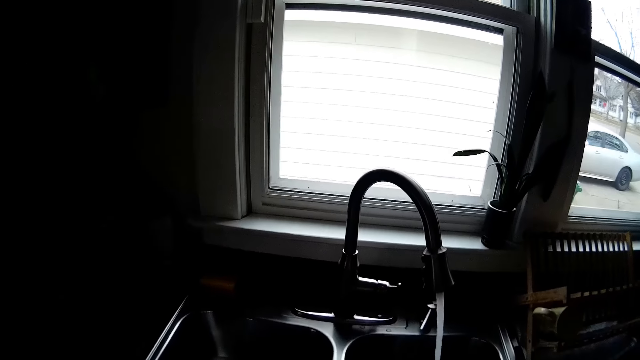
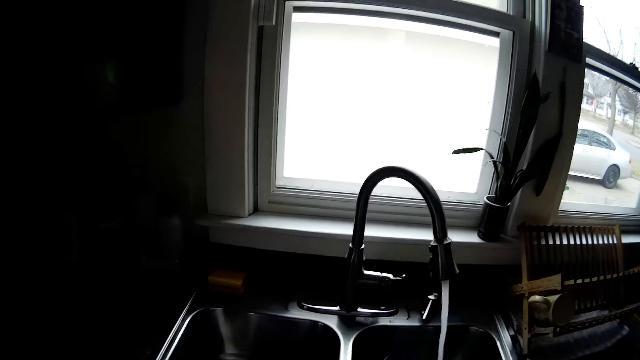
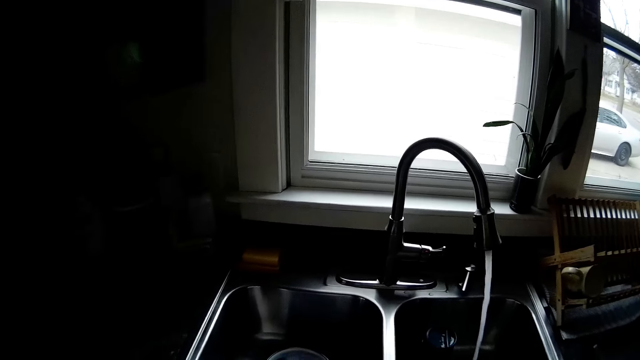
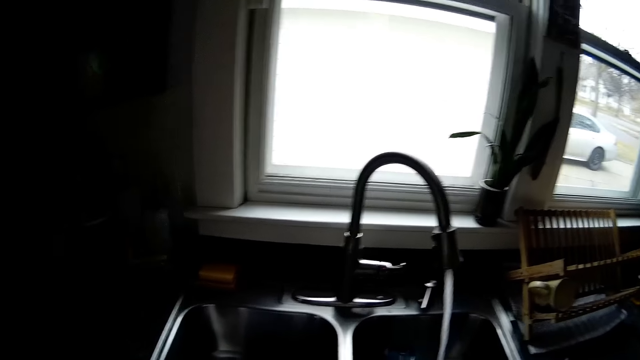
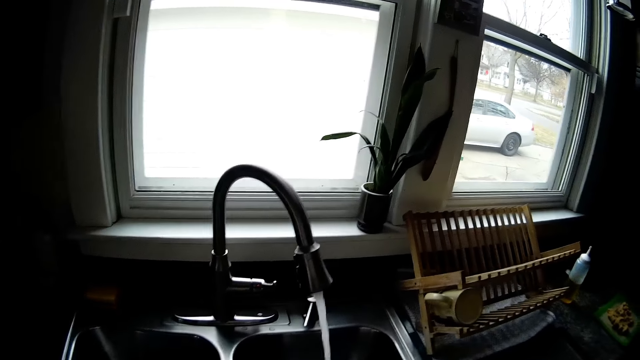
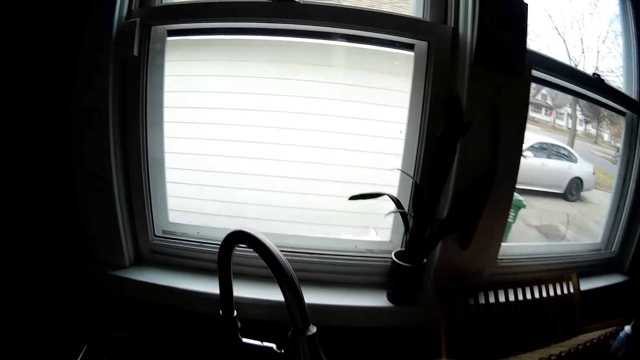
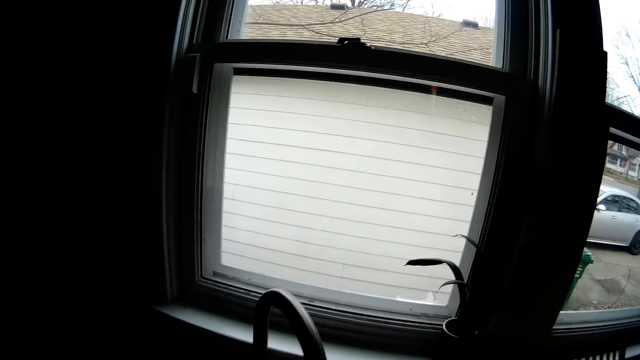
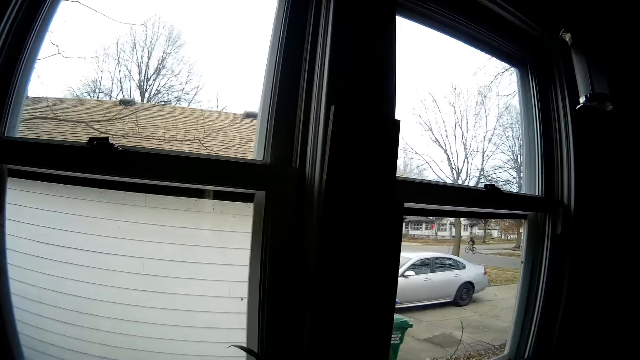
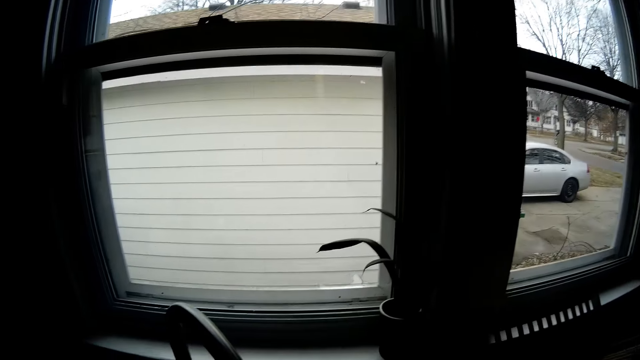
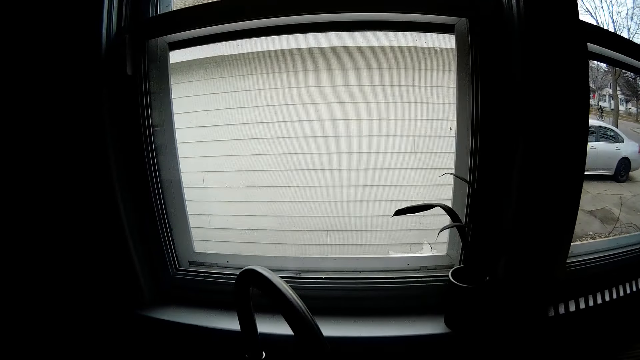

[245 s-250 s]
The camera wearer stares at the window.

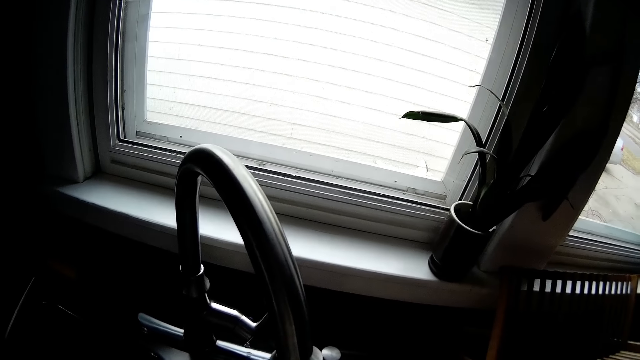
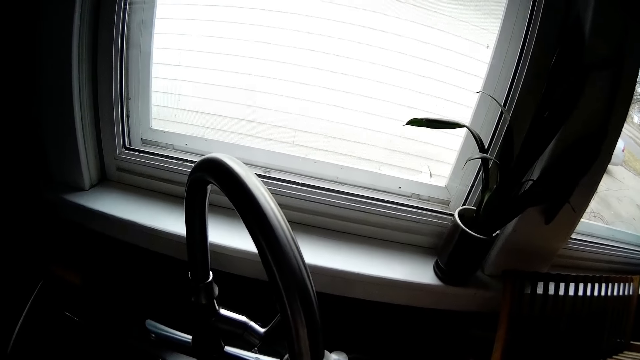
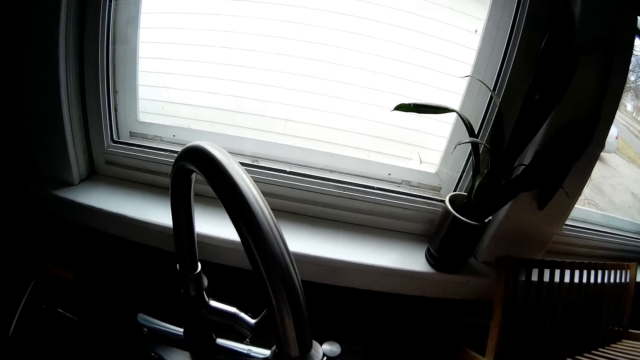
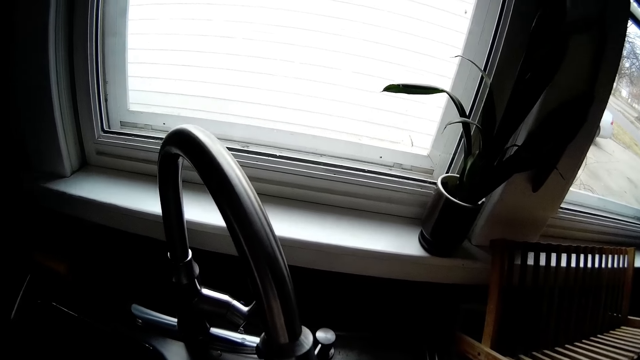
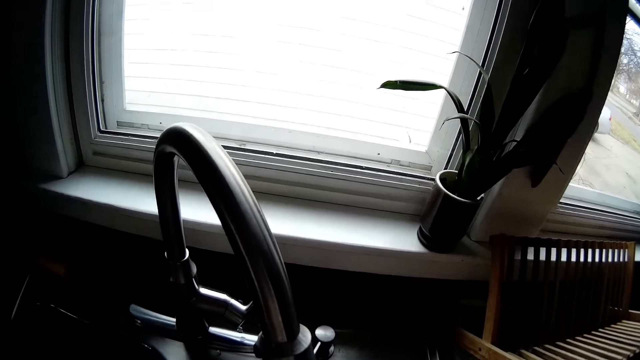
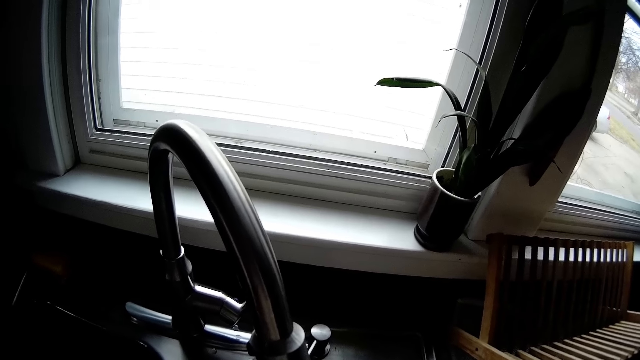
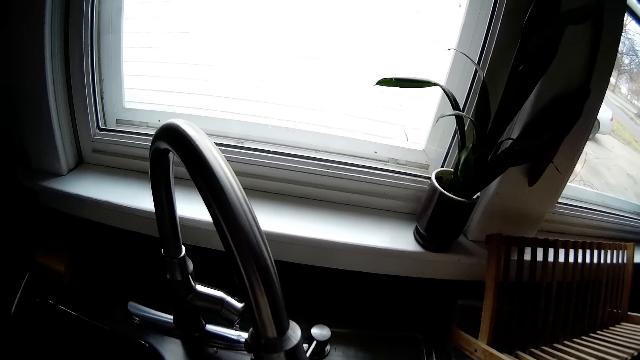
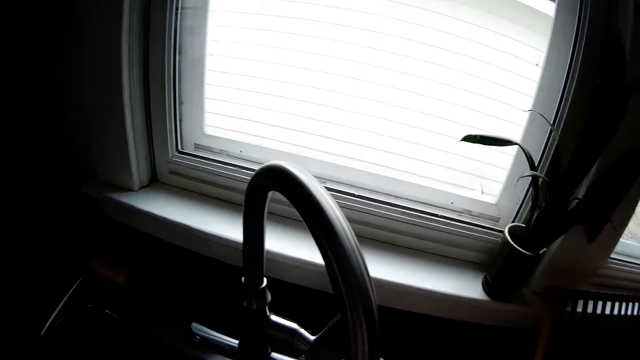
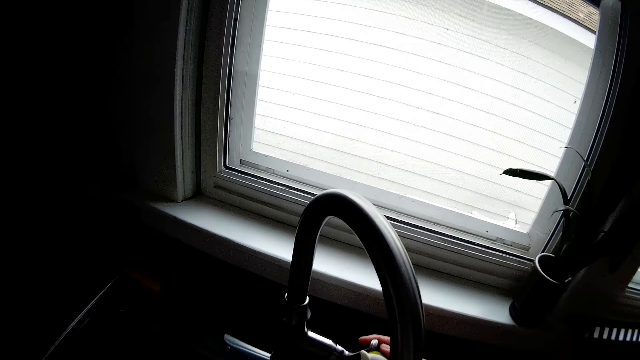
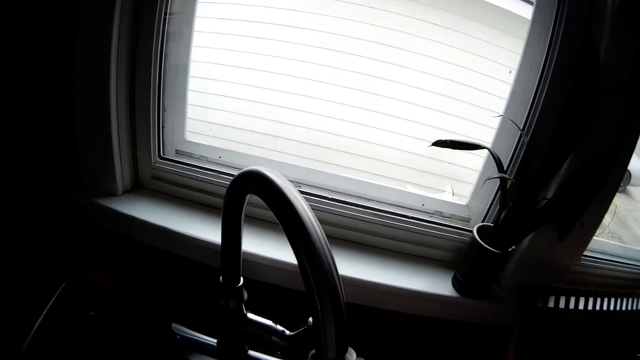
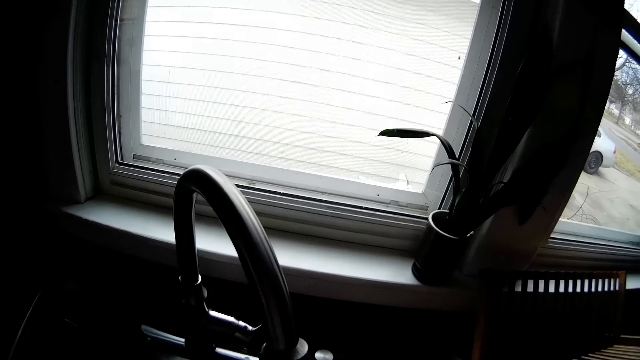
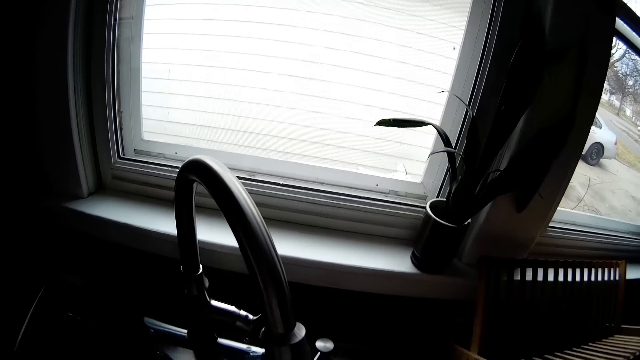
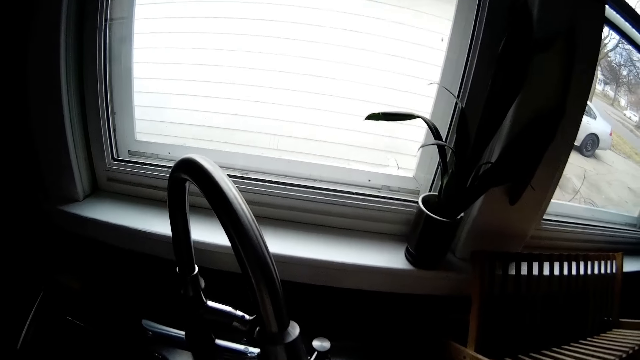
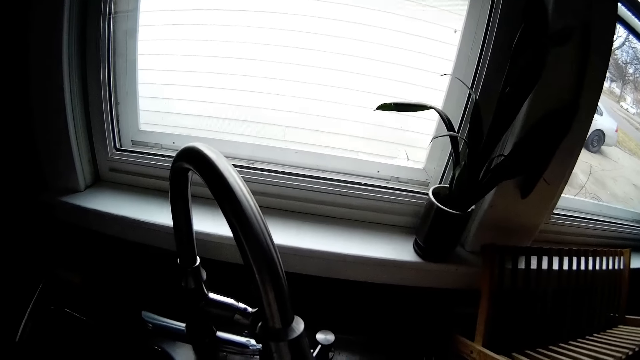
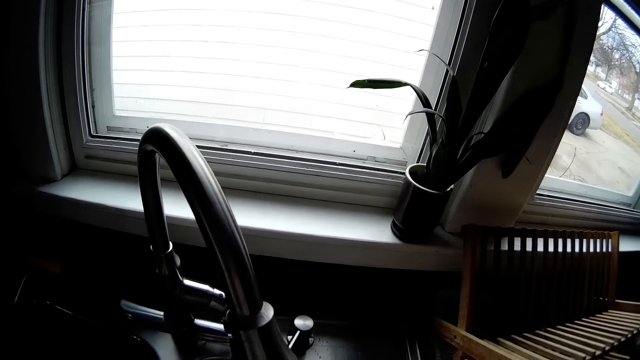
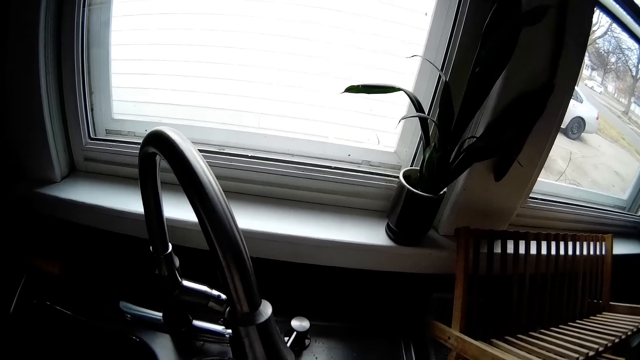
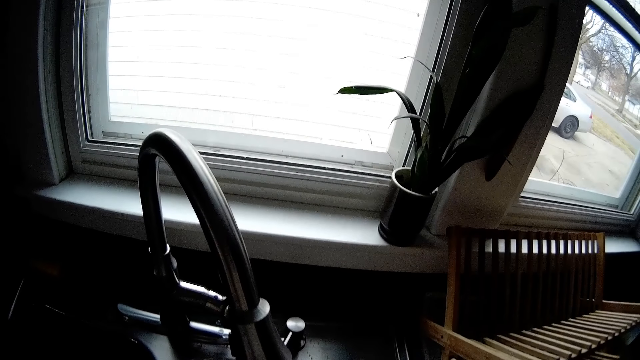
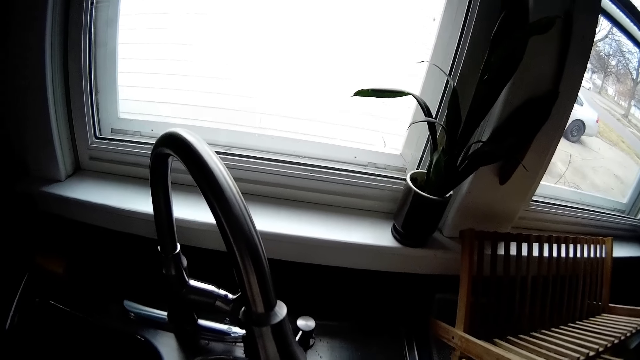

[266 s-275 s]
The camera wearer stares at the kitchen tap. She reduces the flow of water from the tap with her right hand.

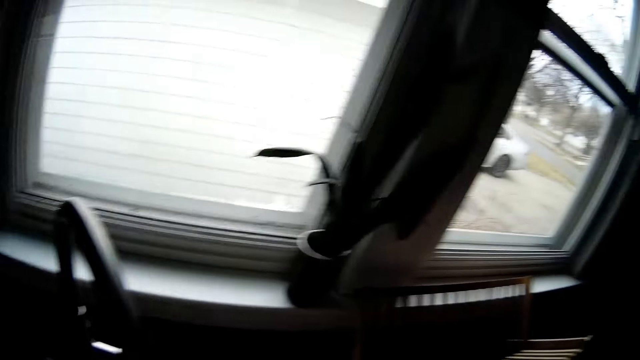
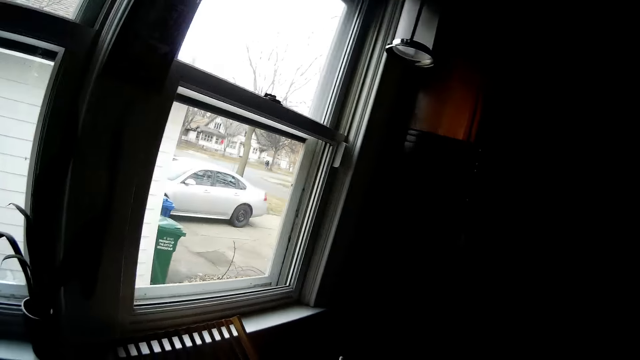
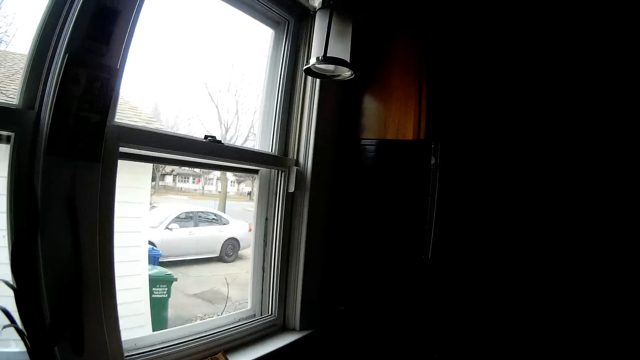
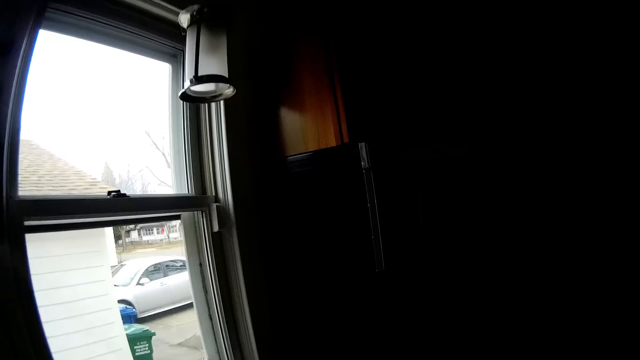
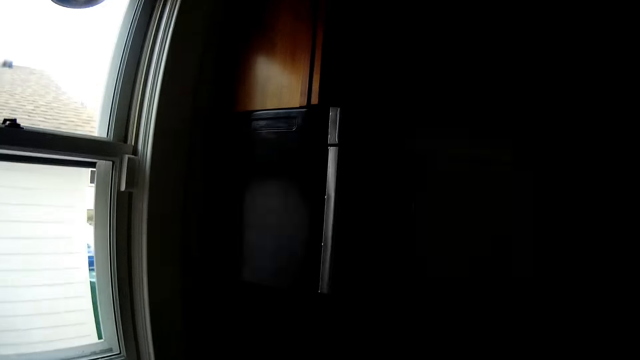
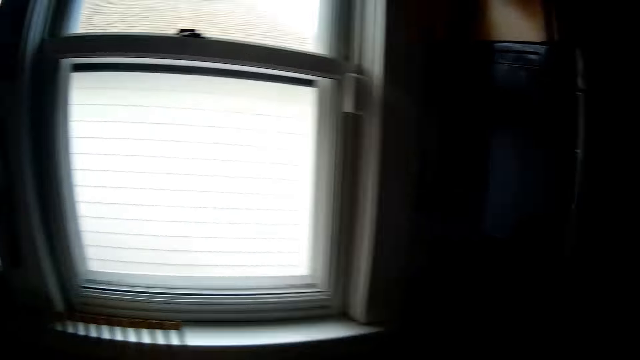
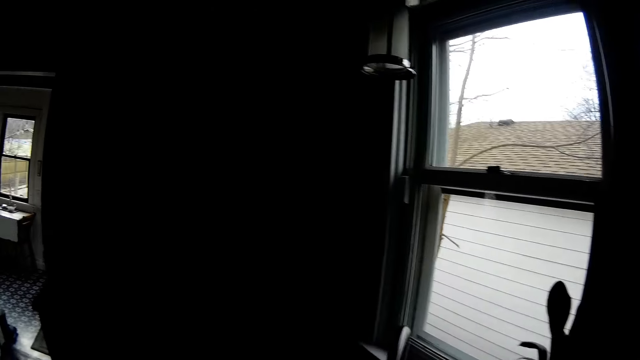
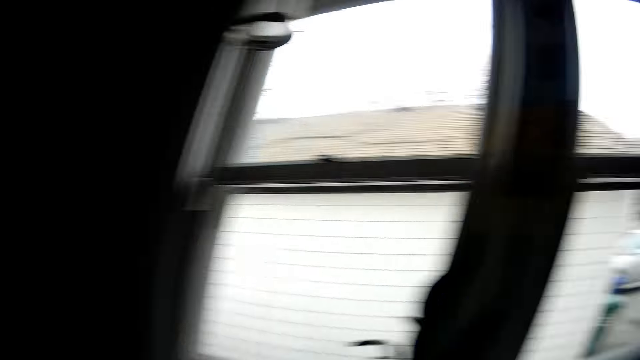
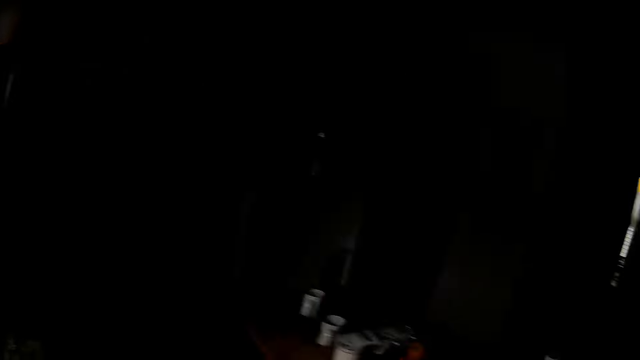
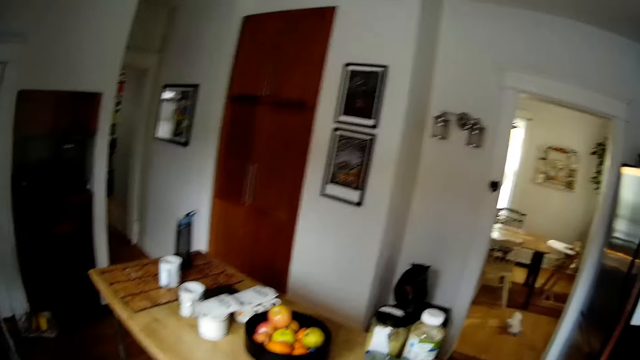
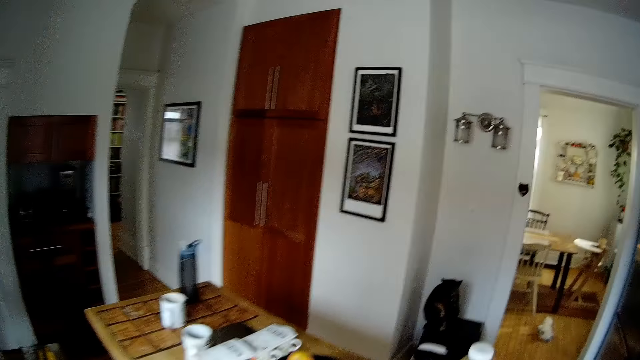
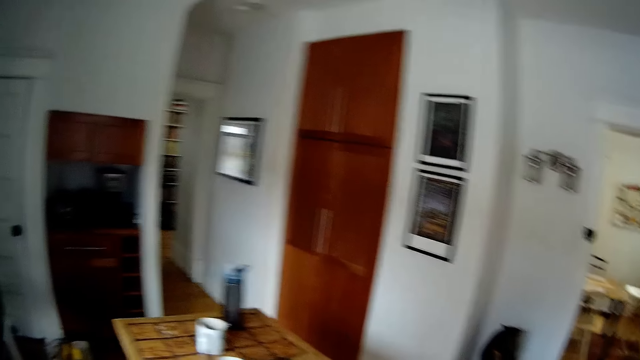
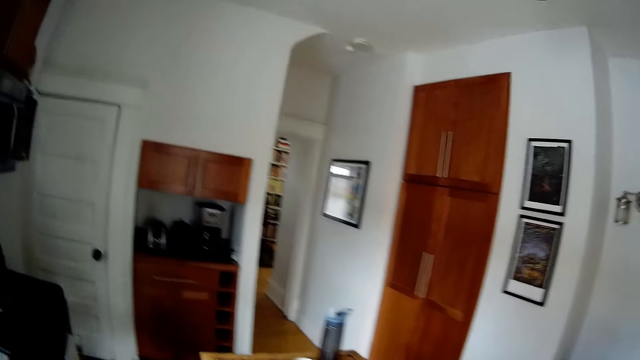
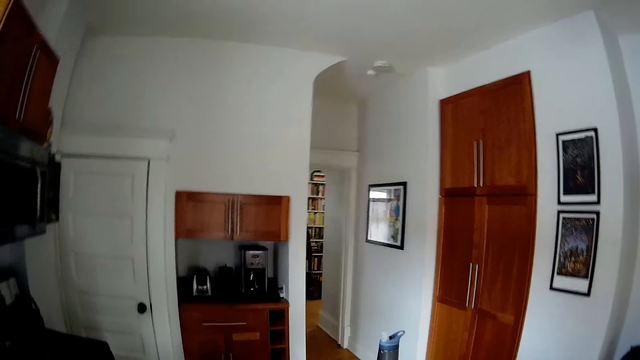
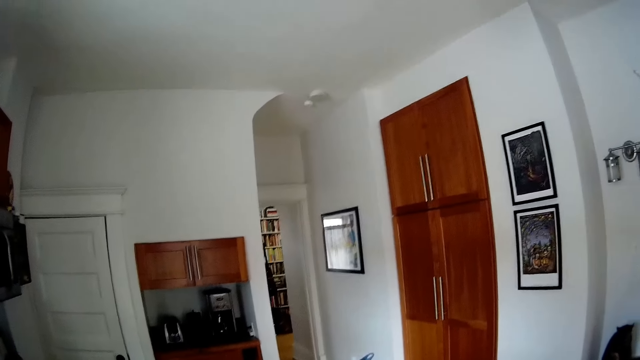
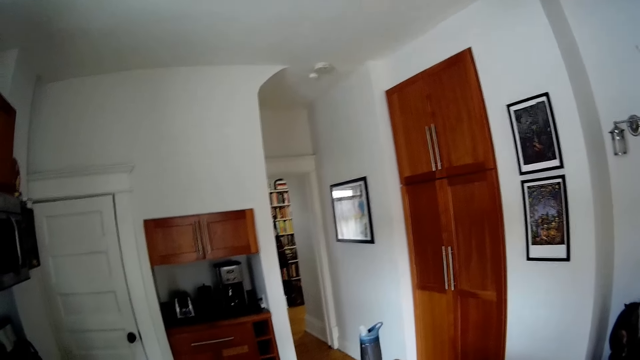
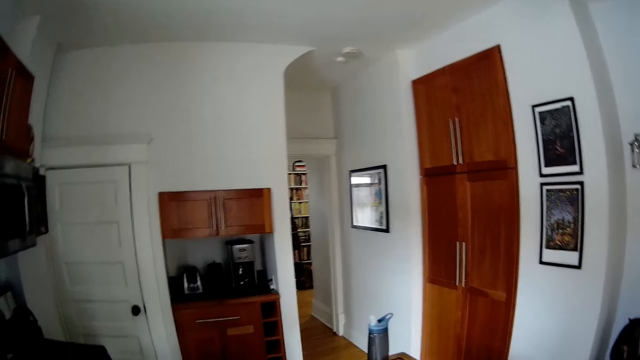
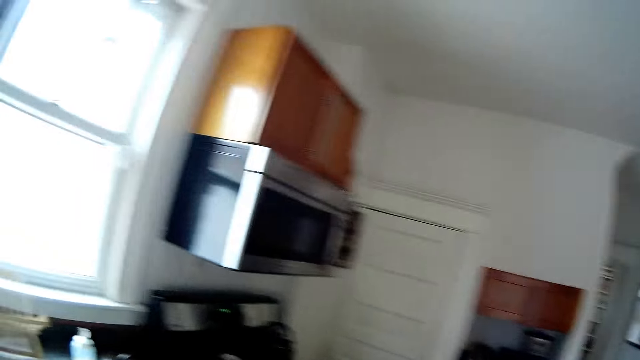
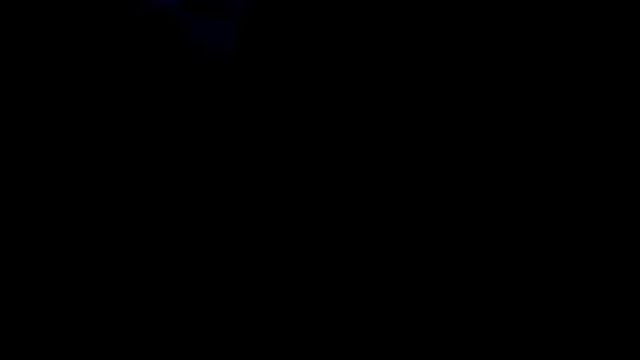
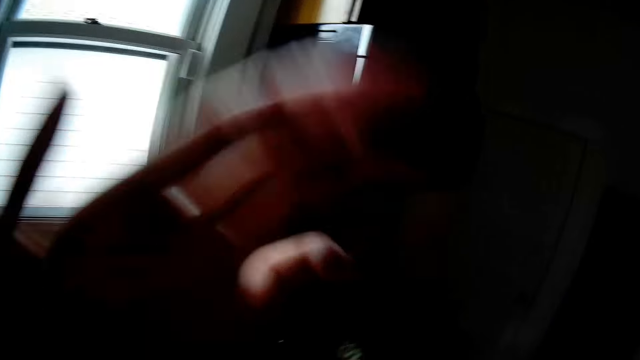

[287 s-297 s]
The camera wearer walks around a kitchen. They look around a room.
